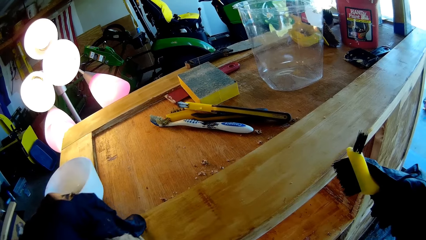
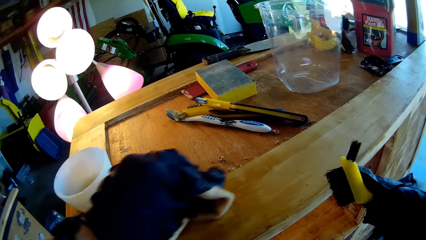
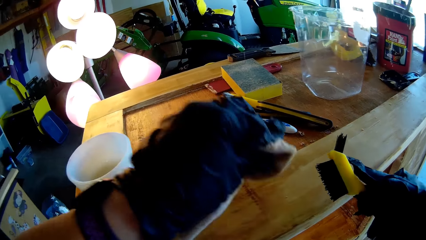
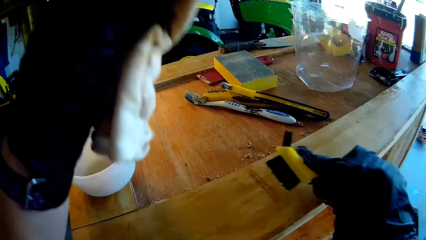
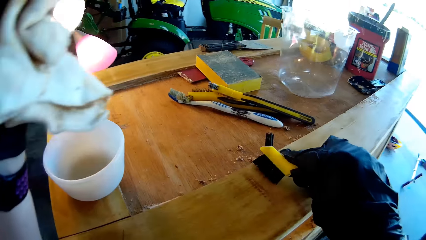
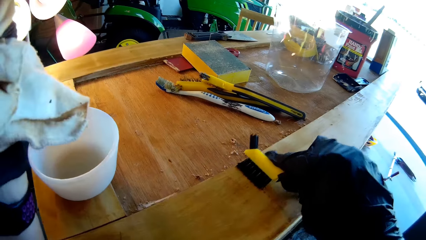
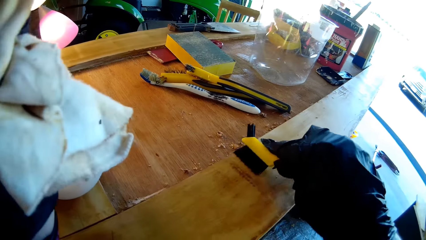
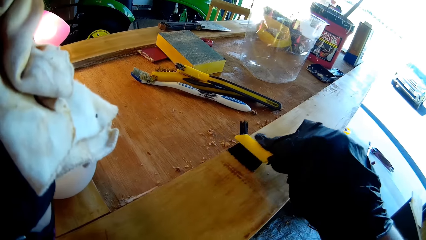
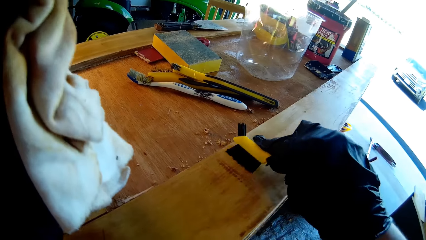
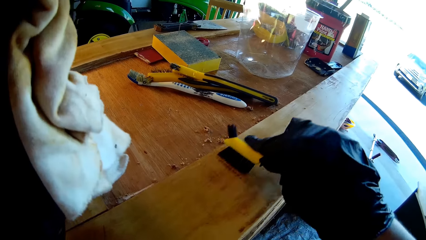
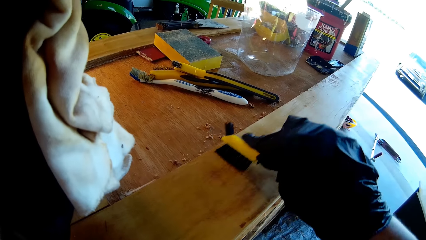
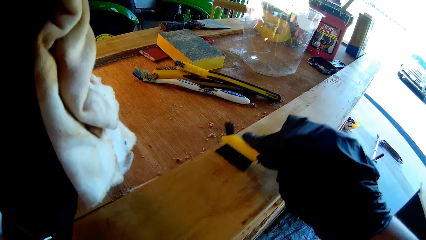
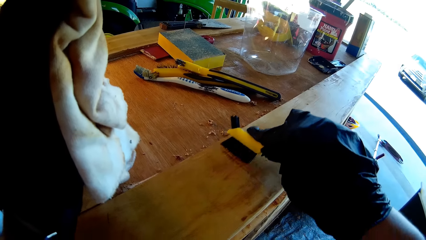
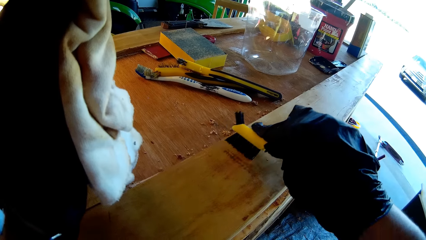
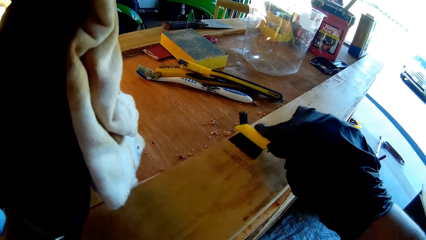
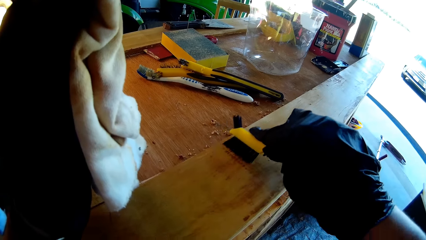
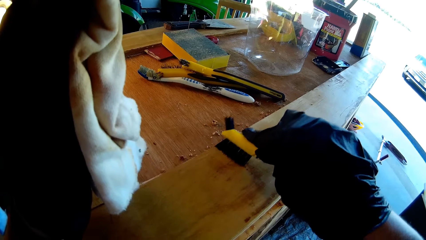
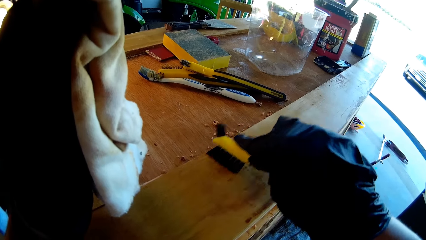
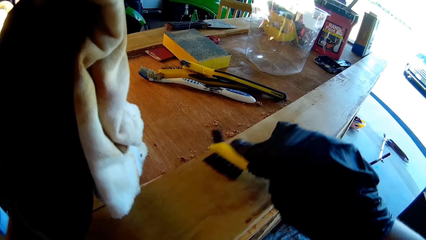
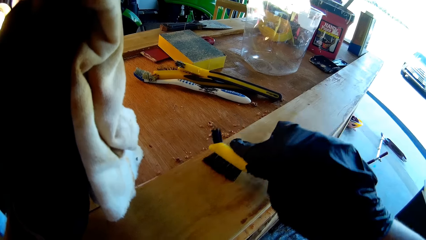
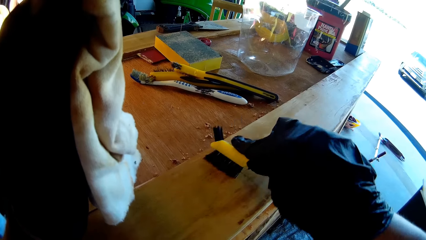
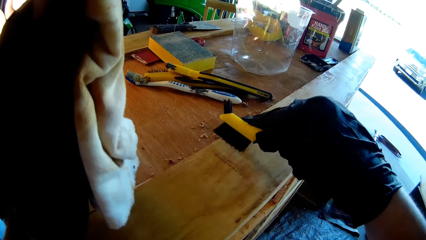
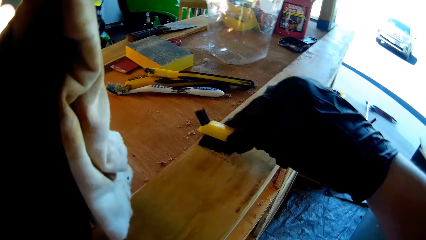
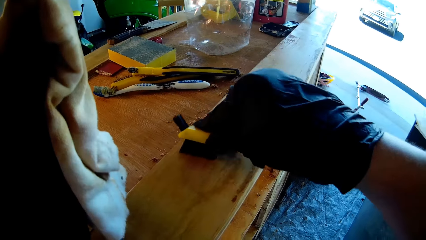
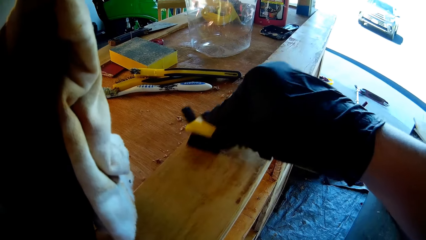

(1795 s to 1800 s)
The camera wearer paints on the wood using a brush.
